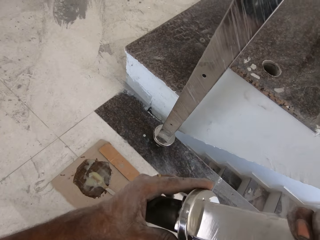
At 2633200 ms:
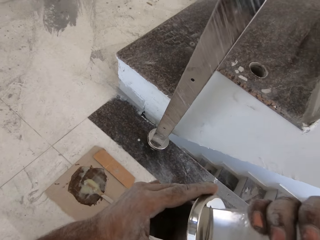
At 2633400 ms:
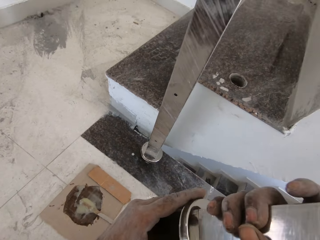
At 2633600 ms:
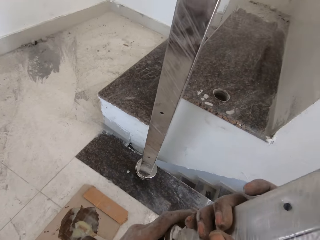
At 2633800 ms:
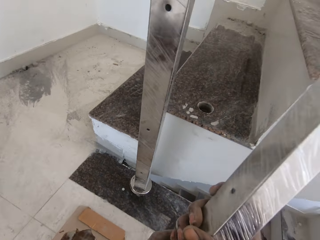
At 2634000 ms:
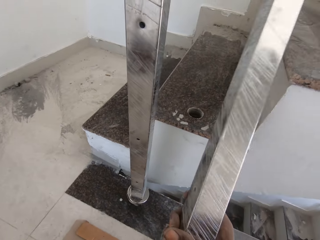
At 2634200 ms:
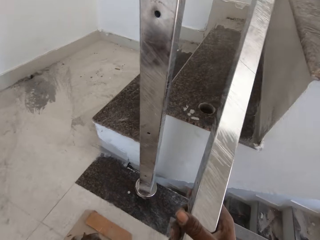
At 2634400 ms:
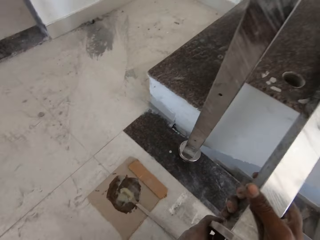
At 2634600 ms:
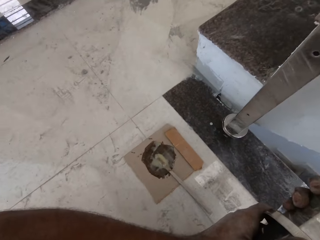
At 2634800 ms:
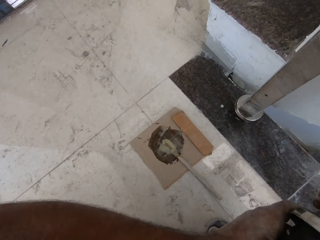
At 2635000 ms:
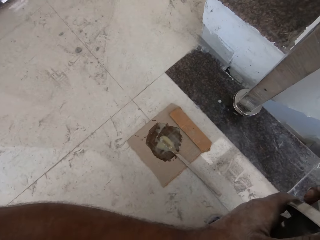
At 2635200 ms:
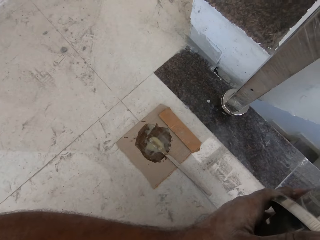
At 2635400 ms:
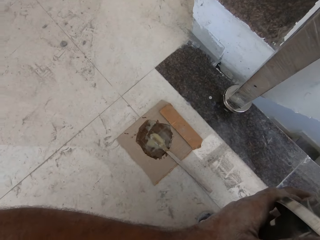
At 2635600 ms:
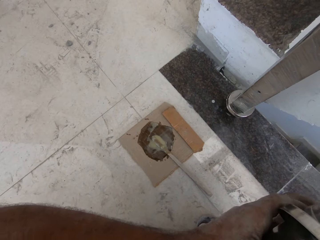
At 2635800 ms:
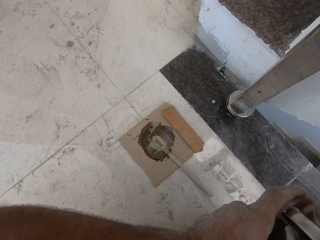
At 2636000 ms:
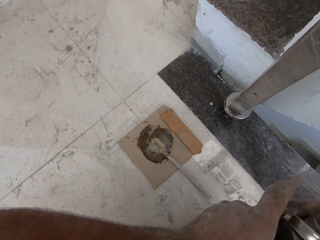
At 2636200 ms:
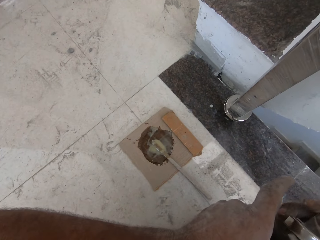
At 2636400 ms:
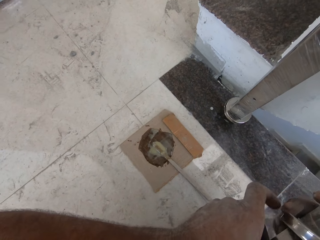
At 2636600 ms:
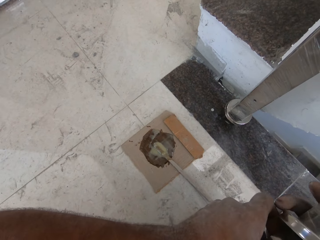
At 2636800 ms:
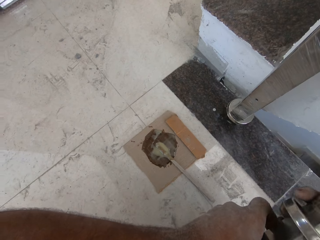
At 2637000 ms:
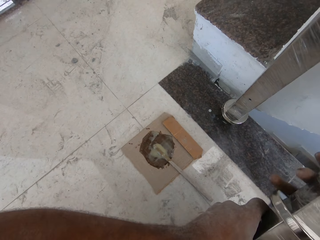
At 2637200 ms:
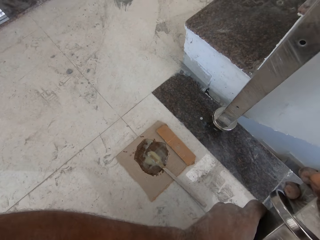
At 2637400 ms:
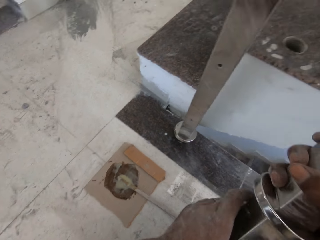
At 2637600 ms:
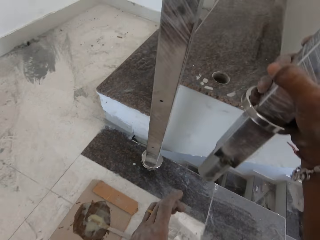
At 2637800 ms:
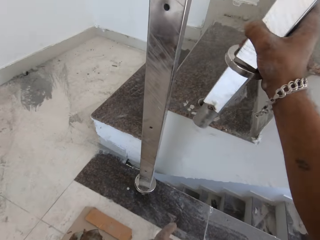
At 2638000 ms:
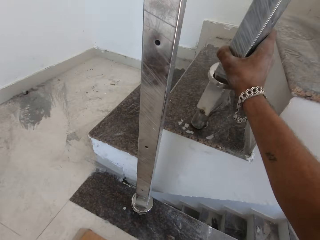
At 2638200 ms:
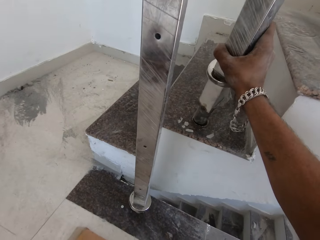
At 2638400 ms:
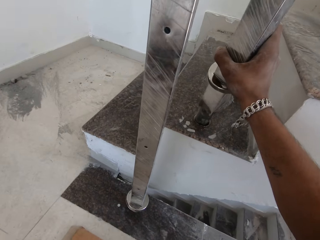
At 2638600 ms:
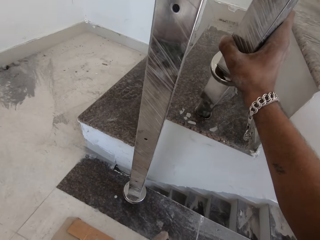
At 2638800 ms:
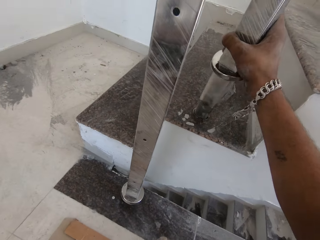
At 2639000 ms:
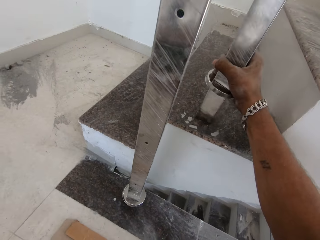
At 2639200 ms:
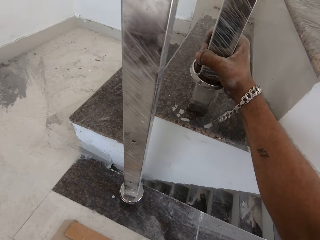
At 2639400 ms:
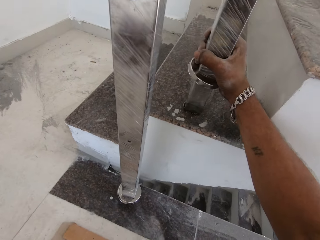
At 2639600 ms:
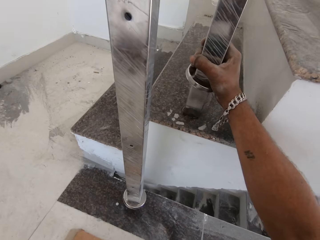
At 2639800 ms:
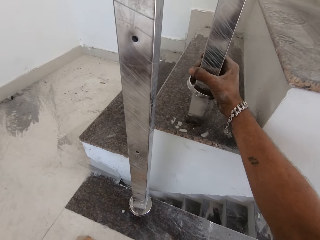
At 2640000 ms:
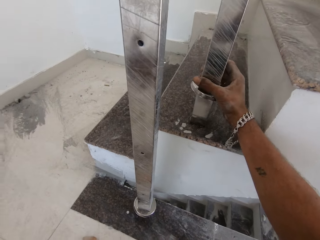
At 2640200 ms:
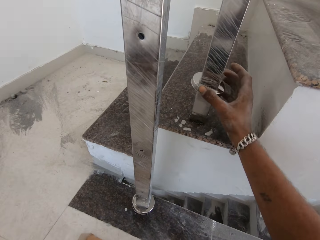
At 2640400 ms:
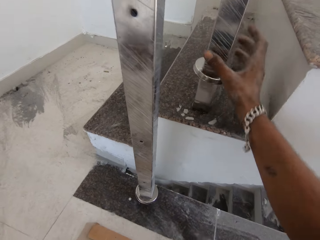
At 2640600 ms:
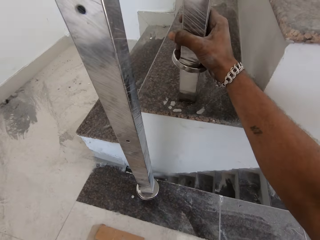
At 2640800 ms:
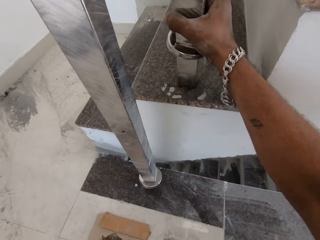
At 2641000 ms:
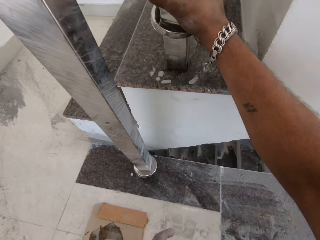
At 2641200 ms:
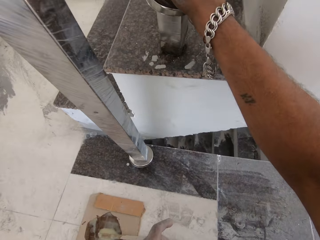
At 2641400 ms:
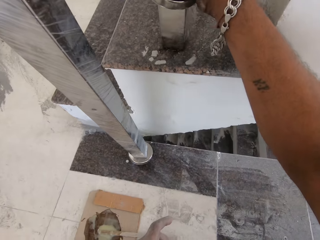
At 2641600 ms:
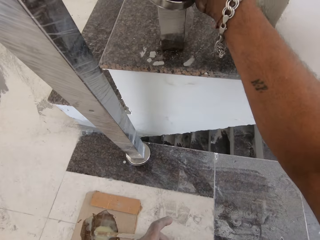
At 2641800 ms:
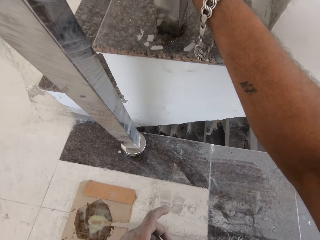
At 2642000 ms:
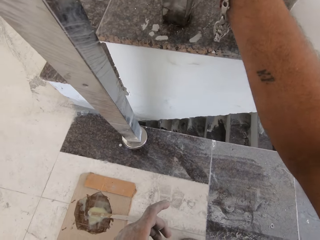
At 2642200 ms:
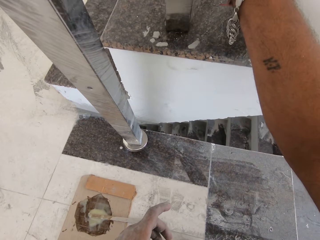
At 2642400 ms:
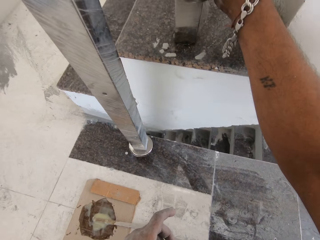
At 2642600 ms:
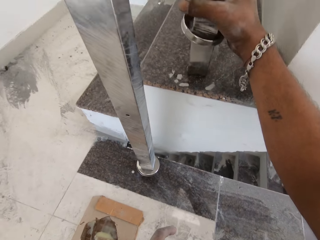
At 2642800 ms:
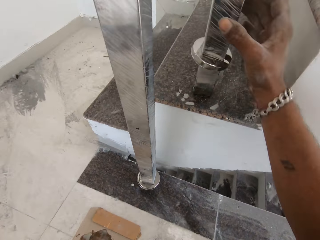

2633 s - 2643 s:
The camera wearer touches the stair with the baluster in both hands. He inserts the baluster in his right hand into the hole on the stair. He adjusts the baluster in the hole with his right hand.

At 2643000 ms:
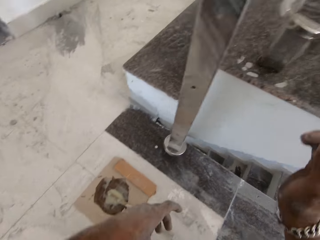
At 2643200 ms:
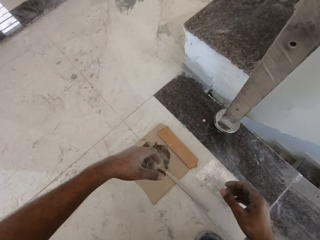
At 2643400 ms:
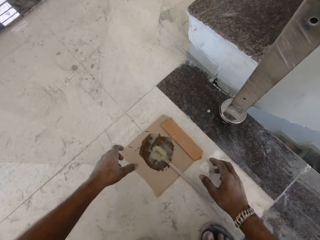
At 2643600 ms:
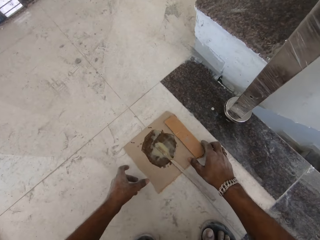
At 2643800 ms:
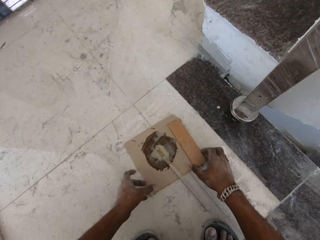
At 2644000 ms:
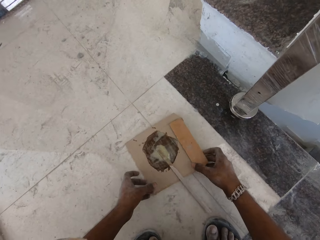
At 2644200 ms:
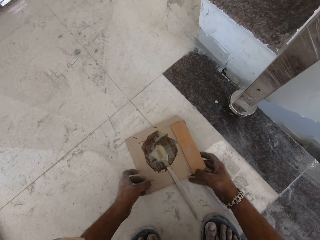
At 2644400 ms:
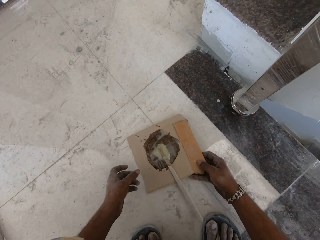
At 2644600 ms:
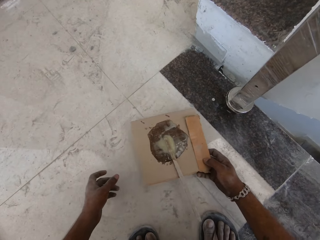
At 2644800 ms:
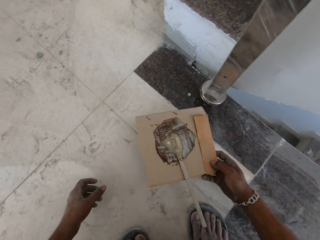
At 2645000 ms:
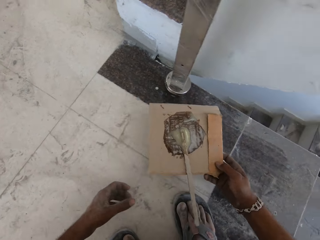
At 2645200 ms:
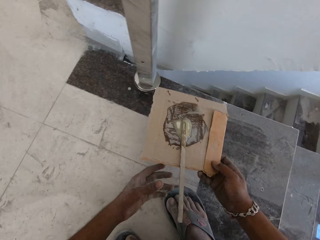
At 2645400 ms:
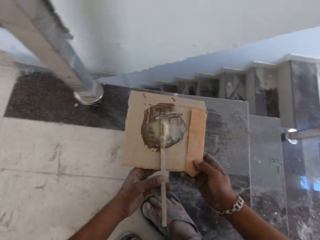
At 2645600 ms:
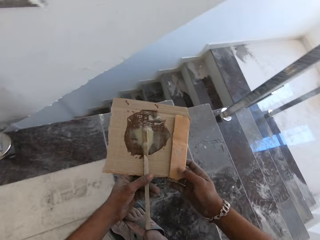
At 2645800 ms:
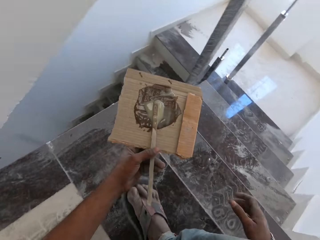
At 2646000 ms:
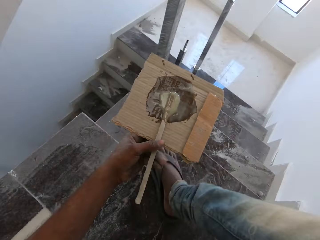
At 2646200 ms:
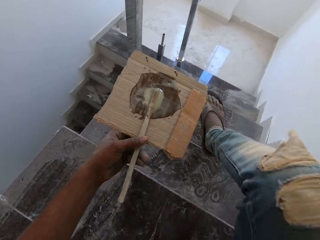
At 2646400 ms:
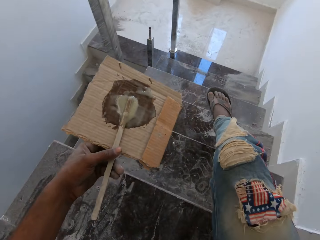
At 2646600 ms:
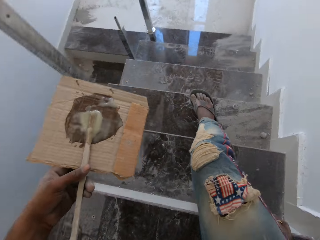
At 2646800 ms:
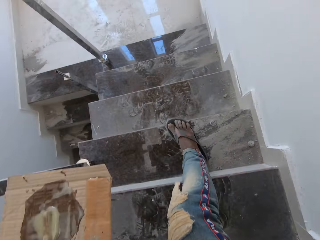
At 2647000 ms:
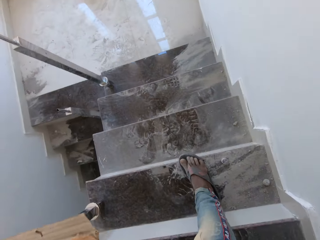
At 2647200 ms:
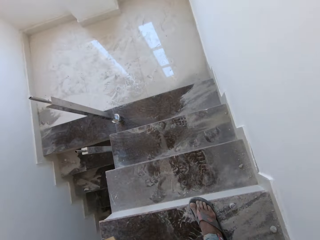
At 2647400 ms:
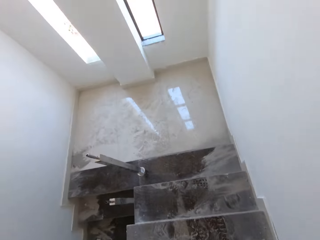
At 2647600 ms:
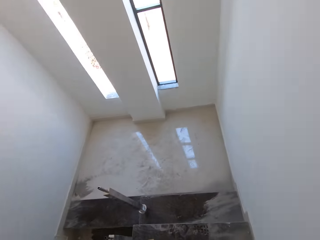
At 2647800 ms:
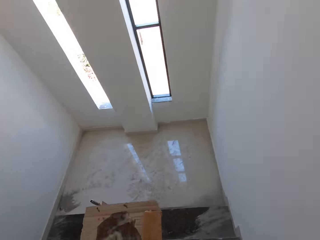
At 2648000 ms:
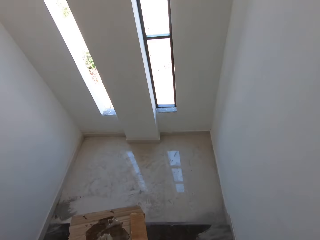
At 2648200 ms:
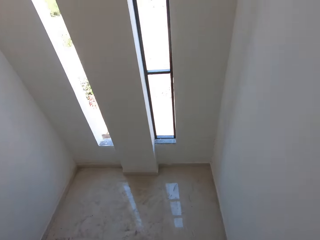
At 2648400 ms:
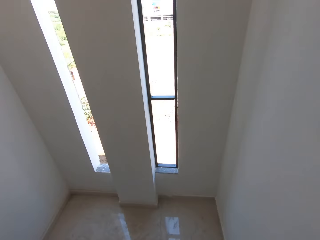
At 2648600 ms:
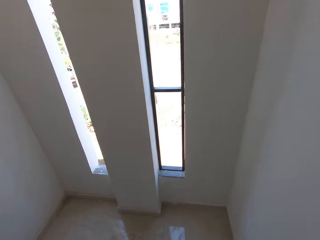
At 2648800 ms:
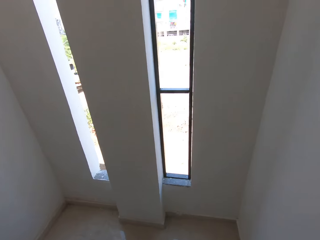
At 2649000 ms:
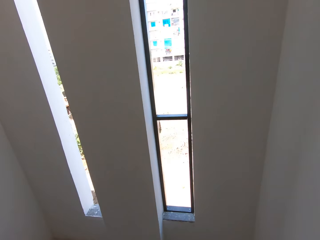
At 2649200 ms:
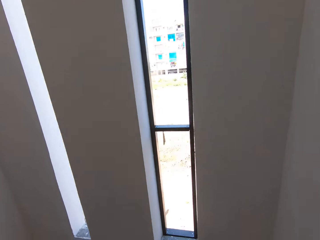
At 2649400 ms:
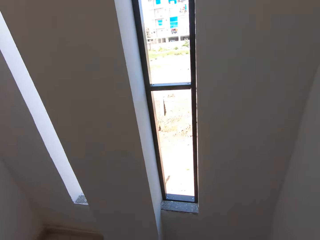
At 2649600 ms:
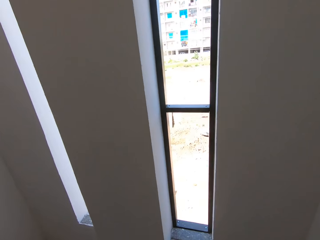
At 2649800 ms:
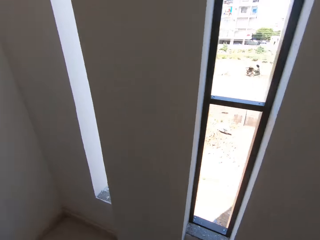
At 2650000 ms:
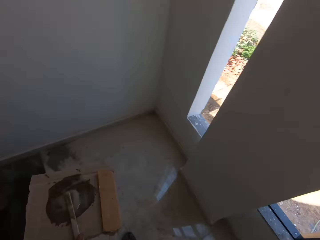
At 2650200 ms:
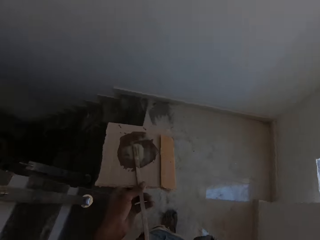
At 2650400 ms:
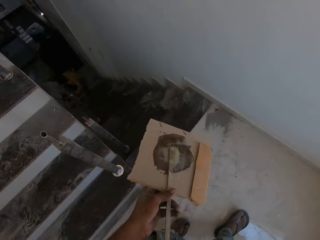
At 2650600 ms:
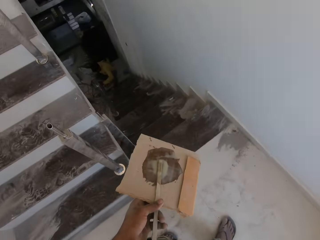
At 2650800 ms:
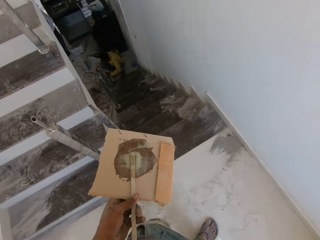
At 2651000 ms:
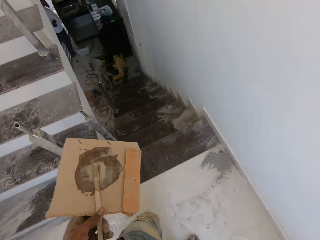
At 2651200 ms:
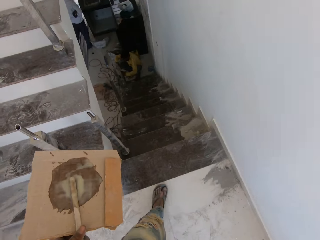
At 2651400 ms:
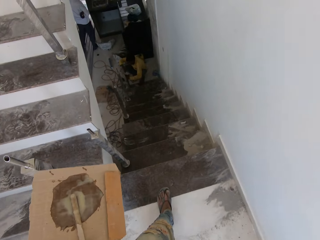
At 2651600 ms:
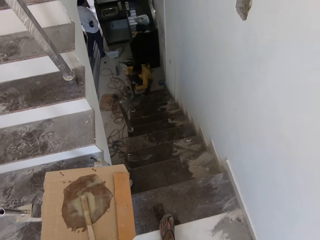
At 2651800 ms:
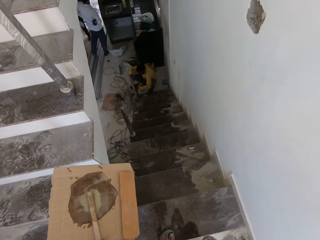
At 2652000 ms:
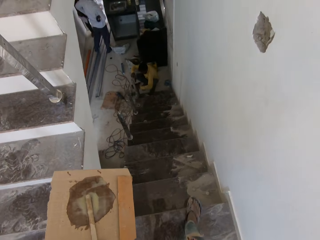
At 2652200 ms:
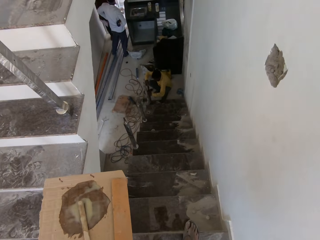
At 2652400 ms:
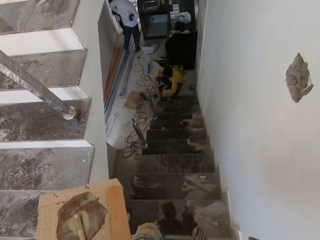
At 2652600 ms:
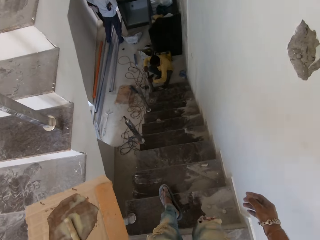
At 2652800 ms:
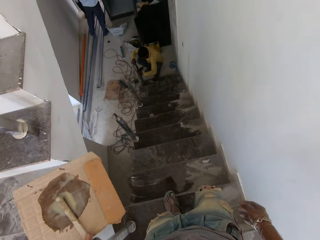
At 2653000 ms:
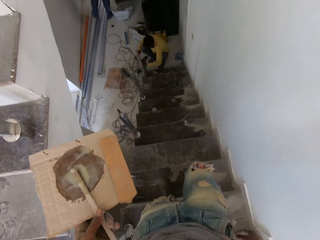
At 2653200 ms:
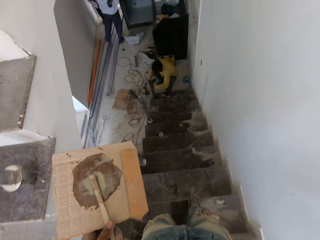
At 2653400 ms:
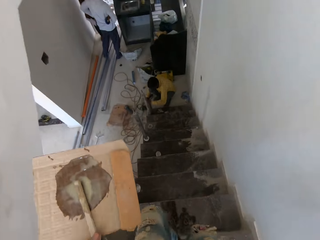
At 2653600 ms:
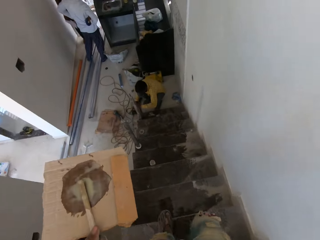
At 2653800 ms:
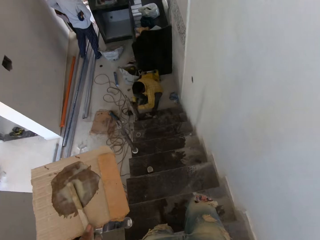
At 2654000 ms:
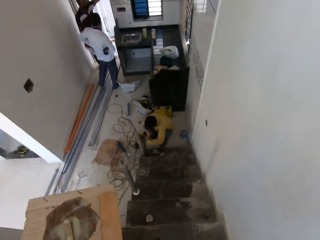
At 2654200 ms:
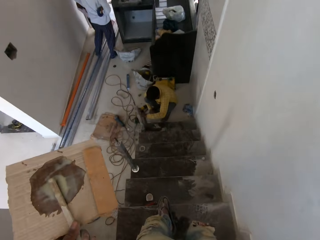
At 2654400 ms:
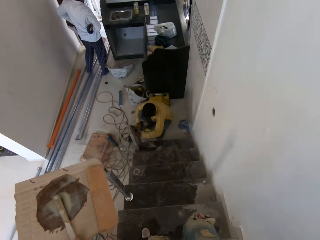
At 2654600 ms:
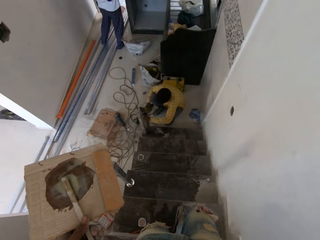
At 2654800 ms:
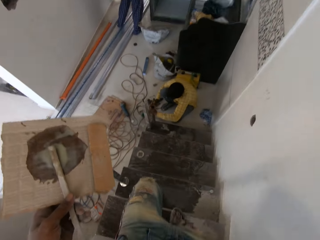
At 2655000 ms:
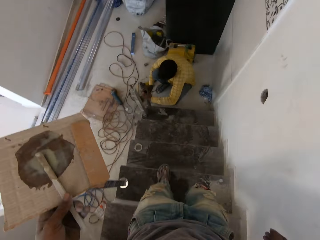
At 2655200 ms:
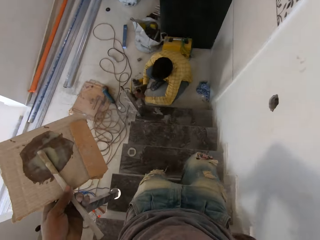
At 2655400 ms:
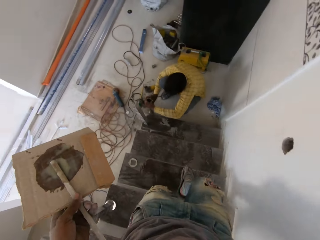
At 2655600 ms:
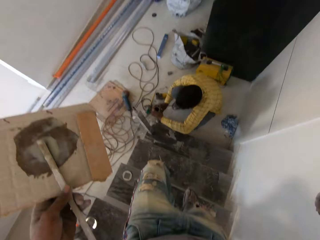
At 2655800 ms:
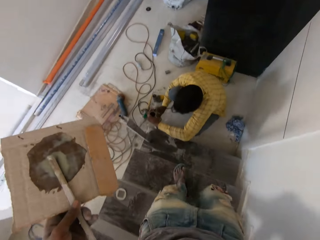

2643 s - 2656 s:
The camera wearer moves the paperboard on the floor with his right hand. He touches the paperboard in his right hand with his left hand. He picks up the paperboard from the floor with his right hand. He passes the paperboard from his right hand to his left hand. He walks down the staircase to the landing. He walks down the staircase.
